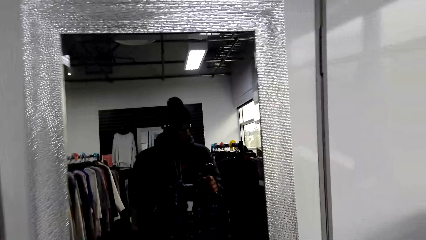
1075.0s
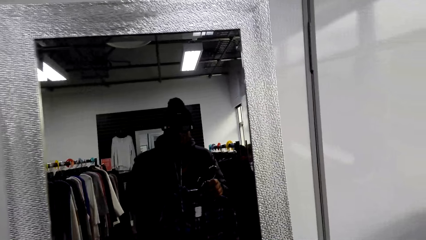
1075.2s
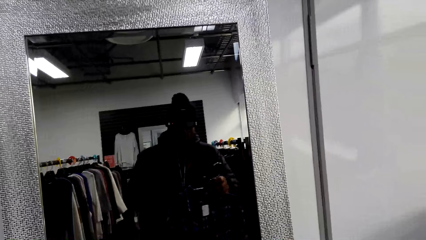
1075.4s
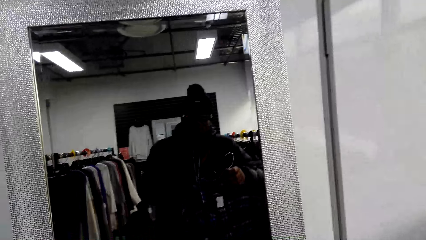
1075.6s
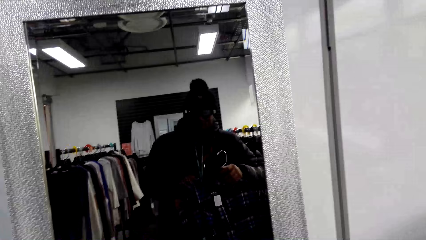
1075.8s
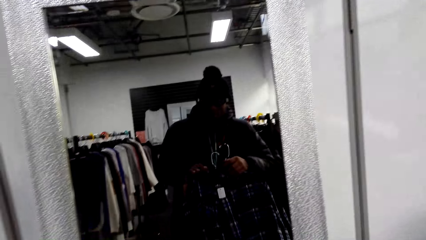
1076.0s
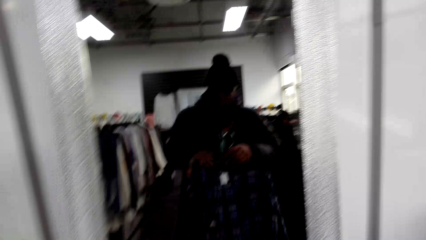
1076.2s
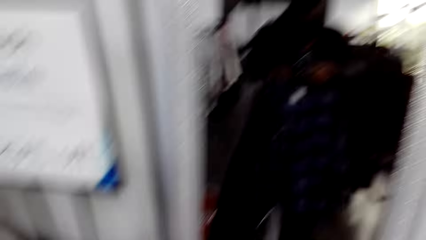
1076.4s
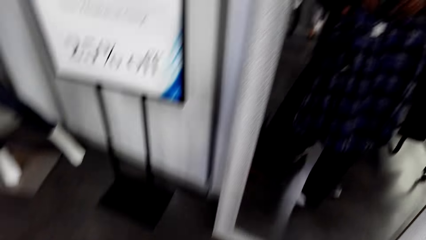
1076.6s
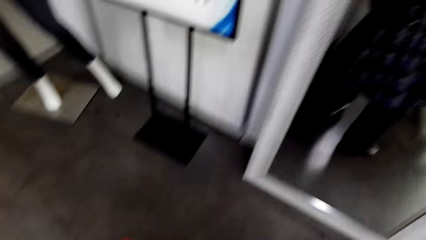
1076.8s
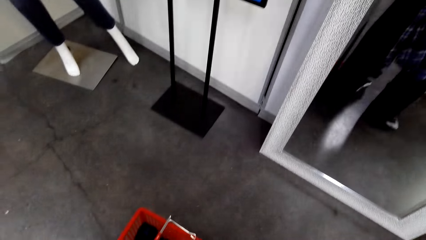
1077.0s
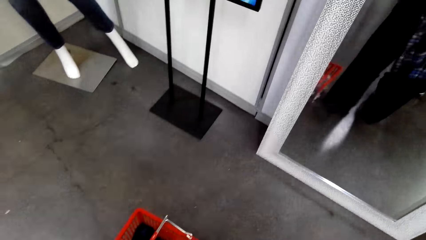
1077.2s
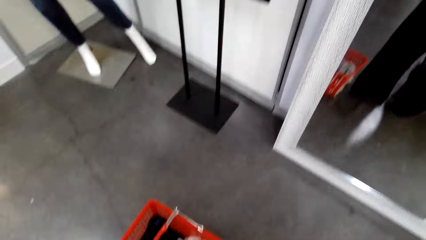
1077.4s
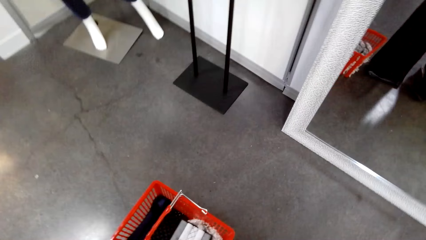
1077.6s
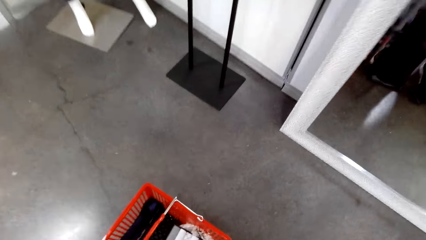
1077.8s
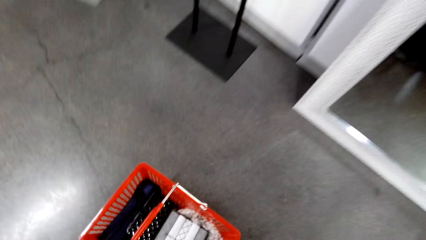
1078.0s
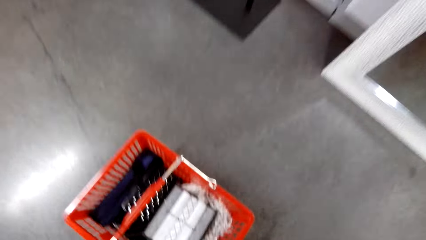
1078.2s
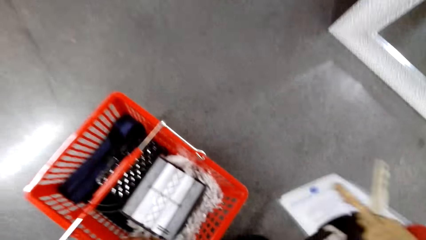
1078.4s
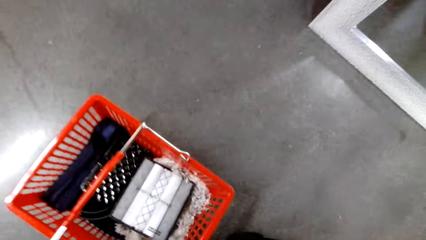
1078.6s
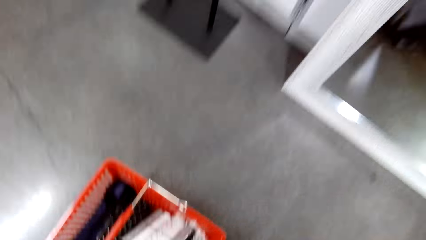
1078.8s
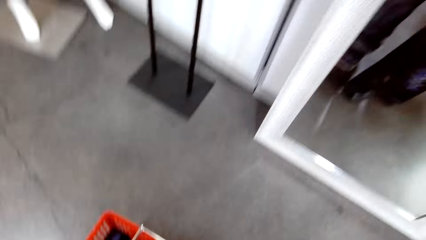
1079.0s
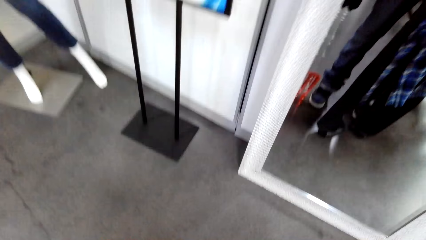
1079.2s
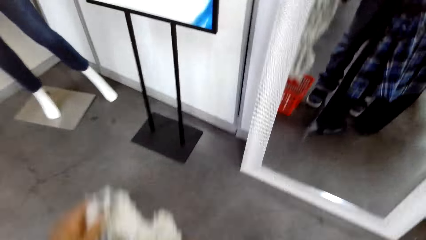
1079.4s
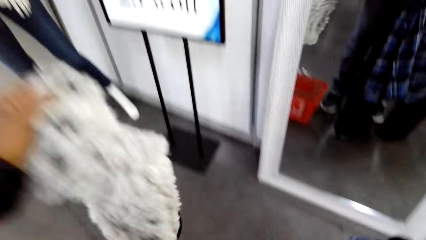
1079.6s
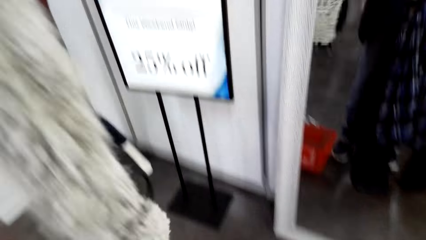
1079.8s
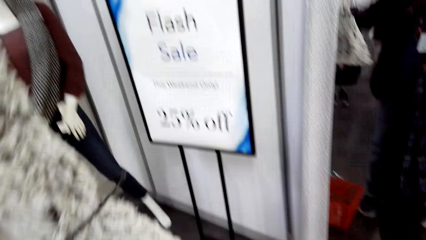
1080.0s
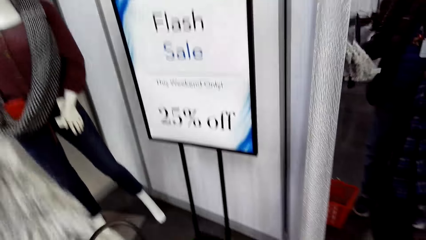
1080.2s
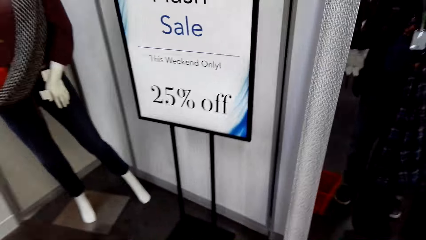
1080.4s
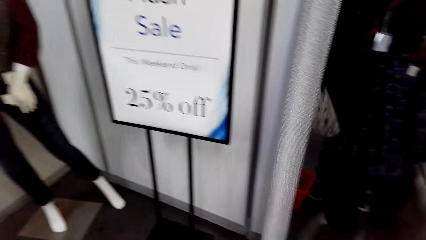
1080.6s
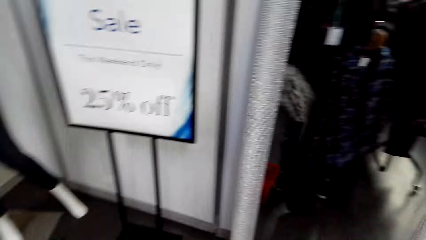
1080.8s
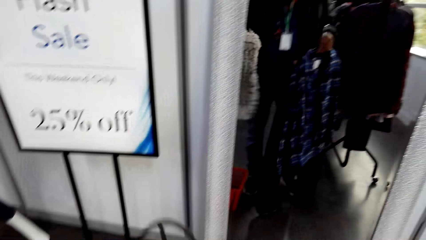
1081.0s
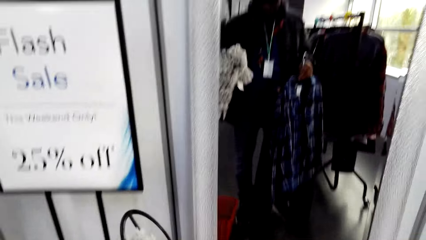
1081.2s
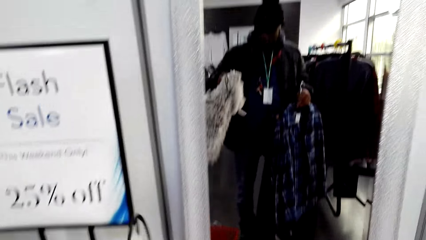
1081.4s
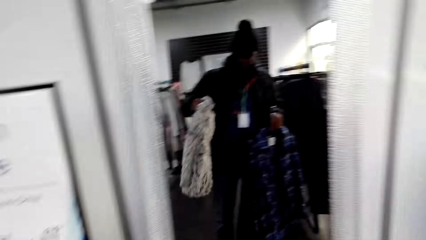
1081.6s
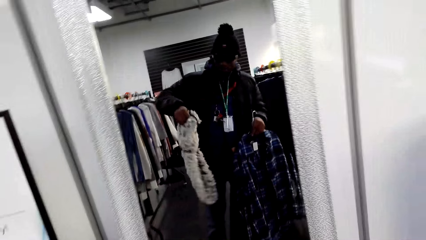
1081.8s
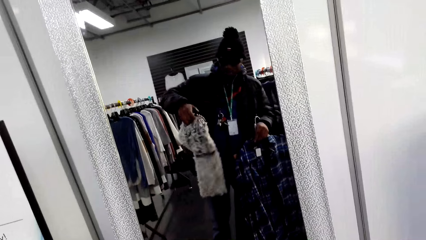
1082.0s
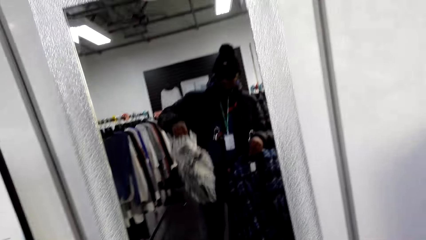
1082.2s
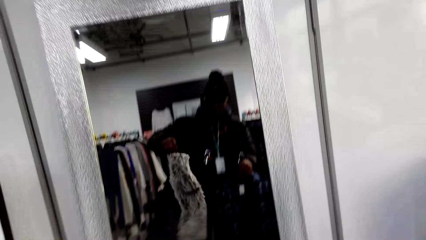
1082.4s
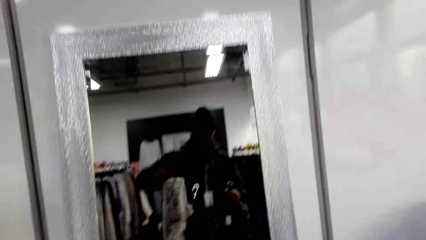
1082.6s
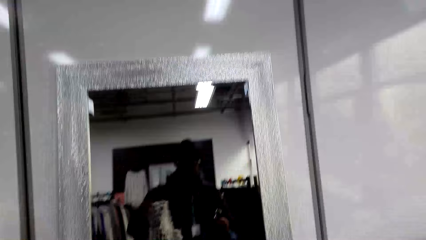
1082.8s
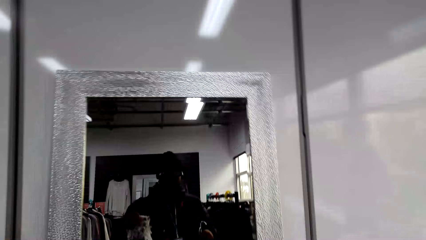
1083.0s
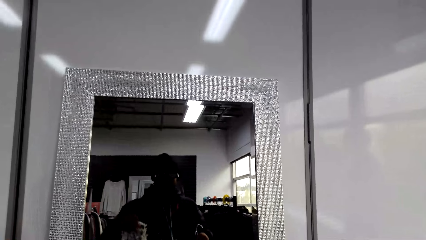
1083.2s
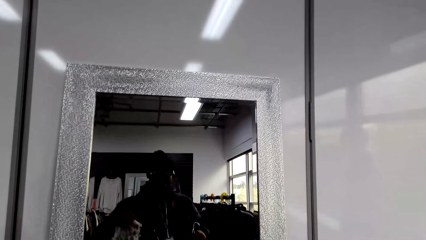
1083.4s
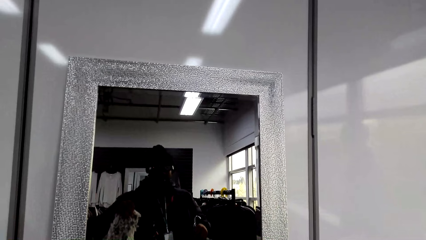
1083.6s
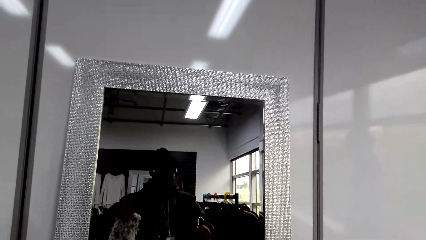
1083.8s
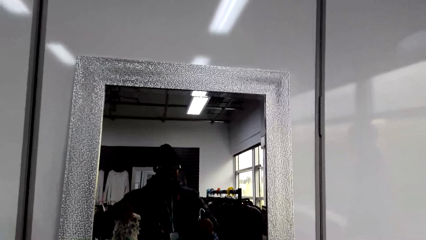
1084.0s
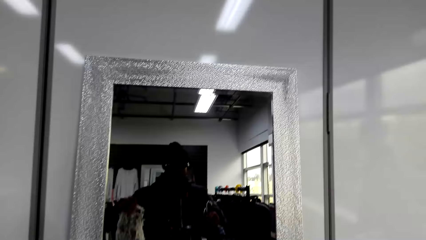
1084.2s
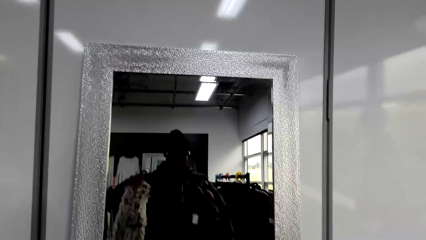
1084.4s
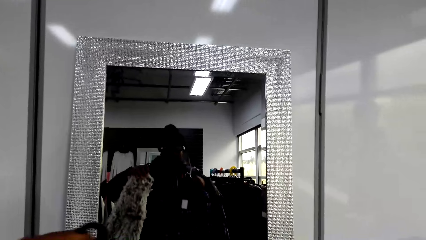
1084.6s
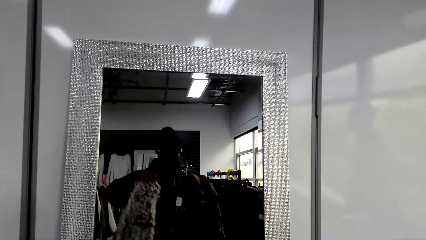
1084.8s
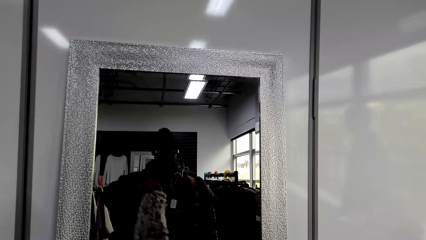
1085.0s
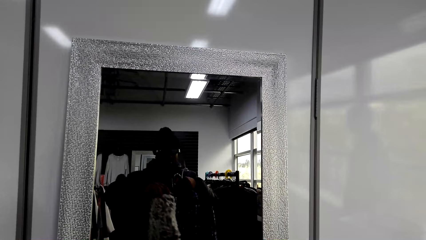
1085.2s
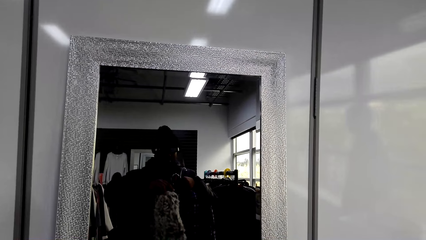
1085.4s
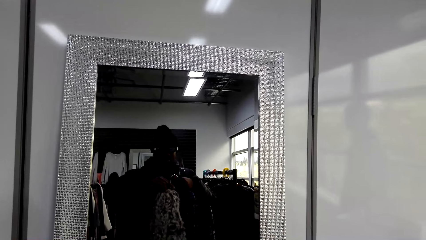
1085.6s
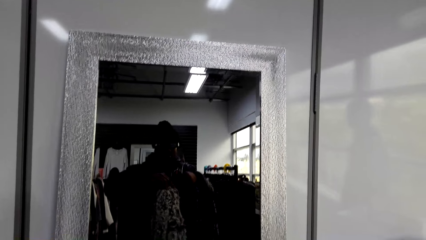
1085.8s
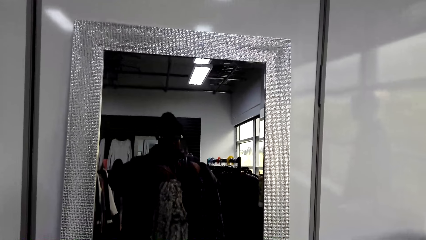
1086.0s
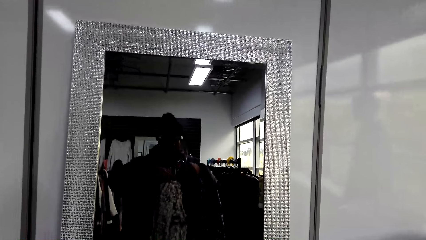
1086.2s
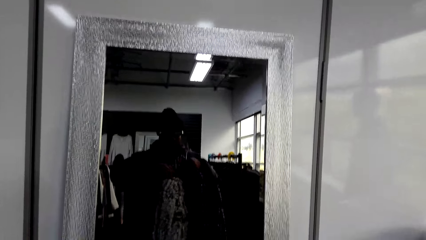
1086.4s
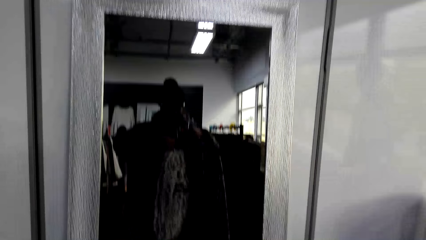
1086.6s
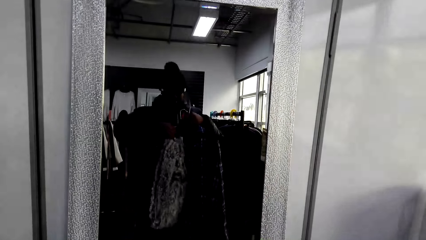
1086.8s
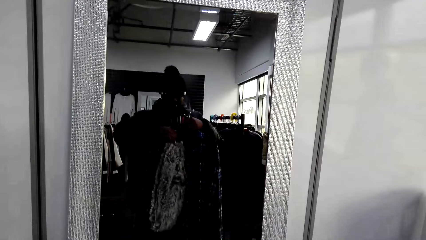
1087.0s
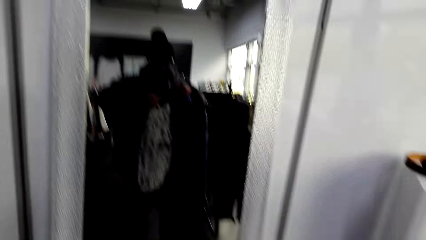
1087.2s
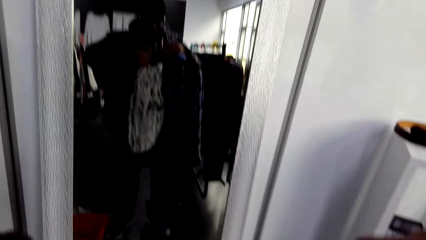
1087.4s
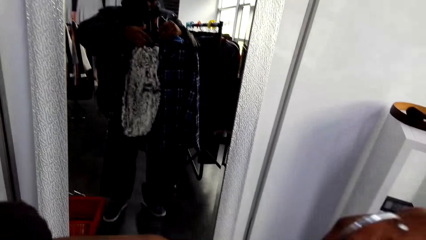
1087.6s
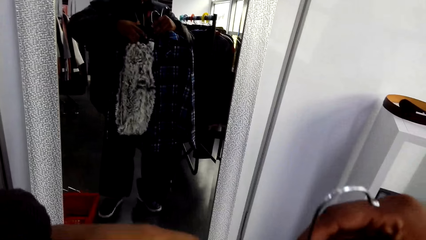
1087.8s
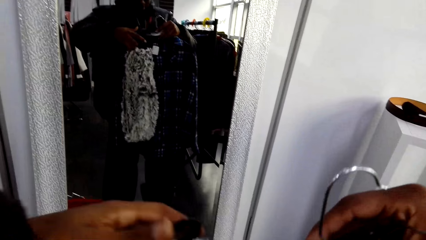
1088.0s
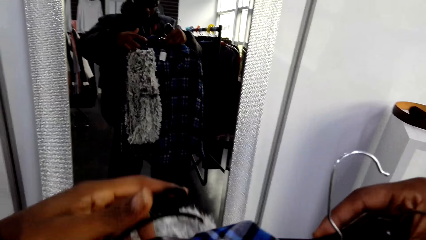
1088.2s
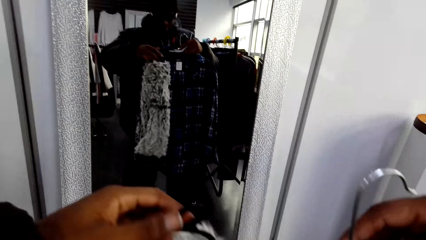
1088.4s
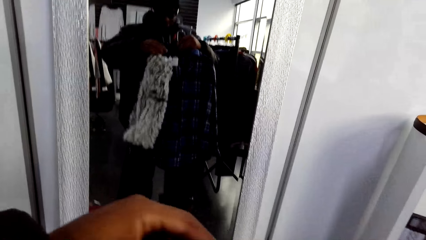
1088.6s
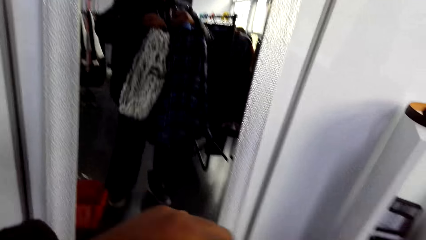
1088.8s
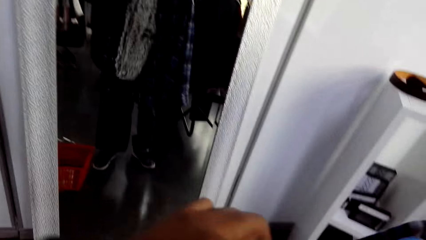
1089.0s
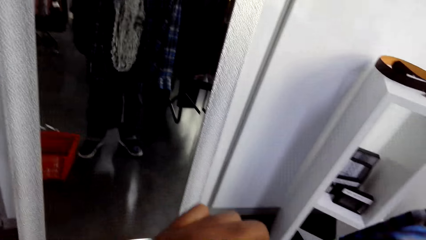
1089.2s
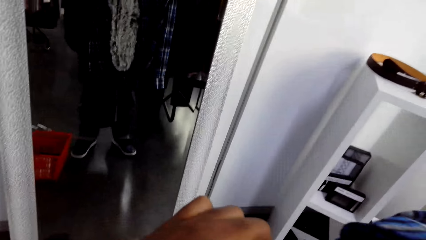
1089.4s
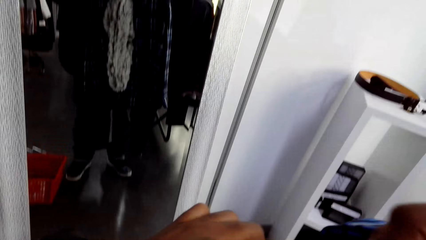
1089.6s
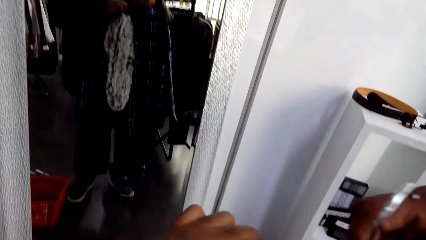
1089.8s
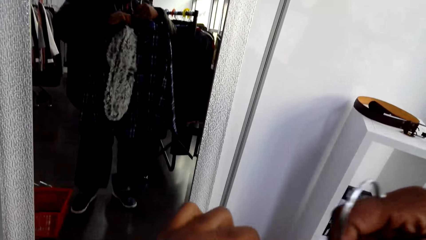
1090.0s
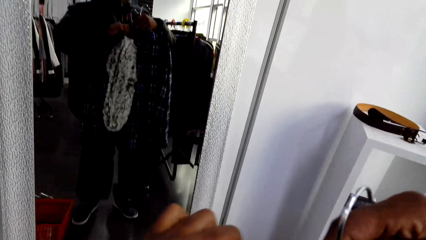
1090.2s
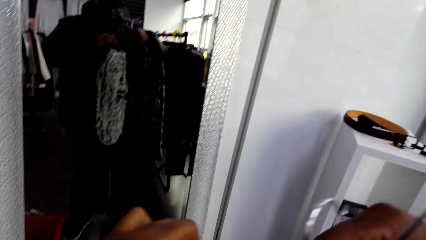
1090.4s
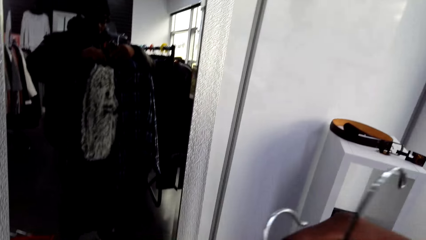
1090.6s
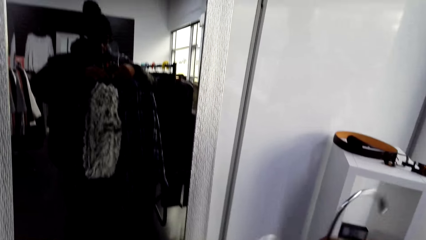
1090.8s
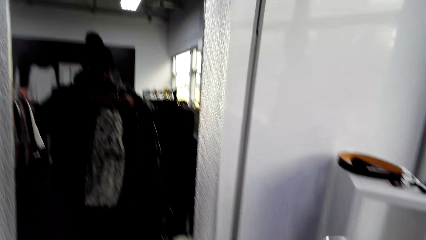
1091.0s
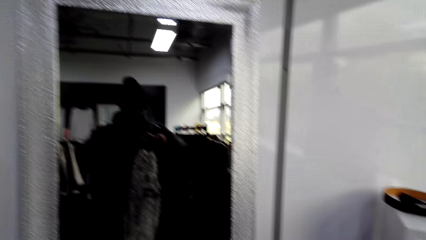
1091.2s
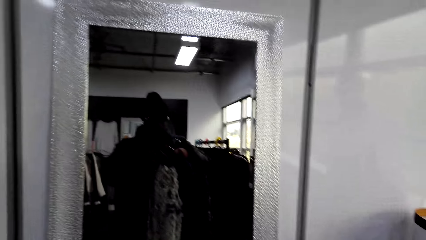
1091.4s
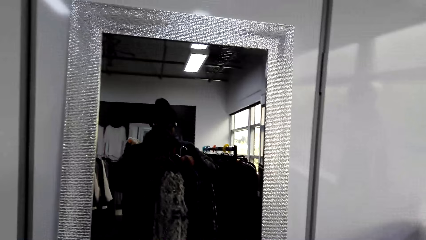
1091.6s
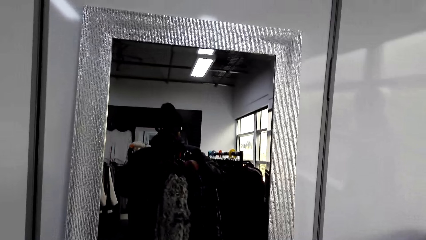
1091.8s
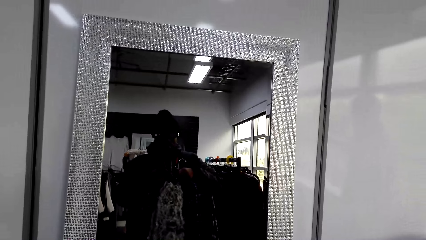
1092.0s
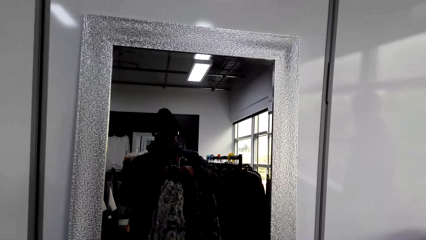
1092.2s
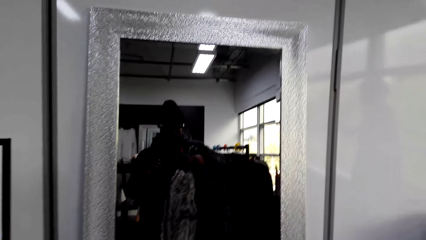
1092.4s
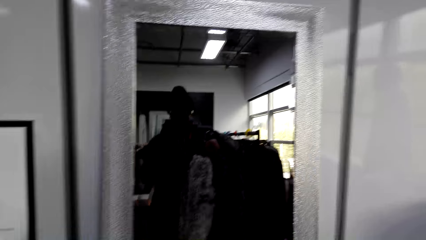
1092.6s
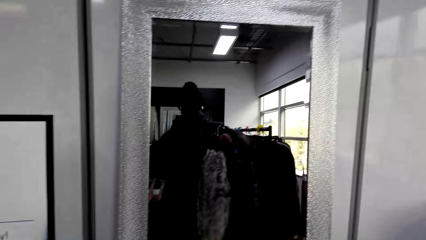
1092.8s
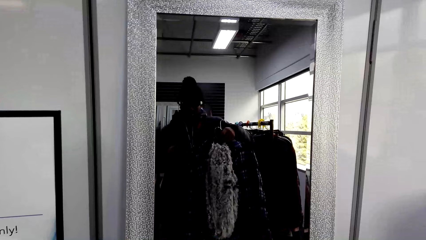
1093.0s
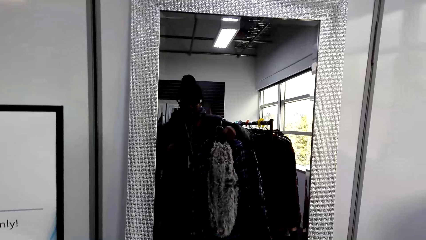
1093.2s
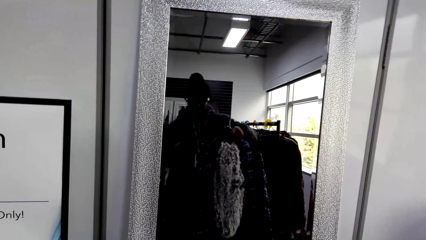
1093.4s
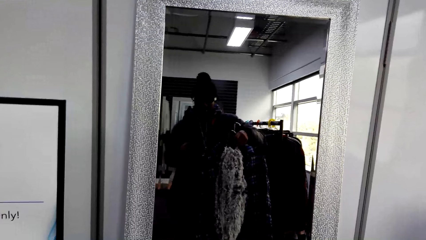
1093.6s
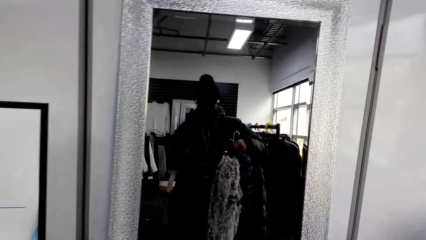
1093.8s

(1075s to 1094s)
The camera wearer removes the scarf from the shopping basket. They pick up a cloth from the floor. They stretch the cloth. They stand in front of the mirror with the outfits.
